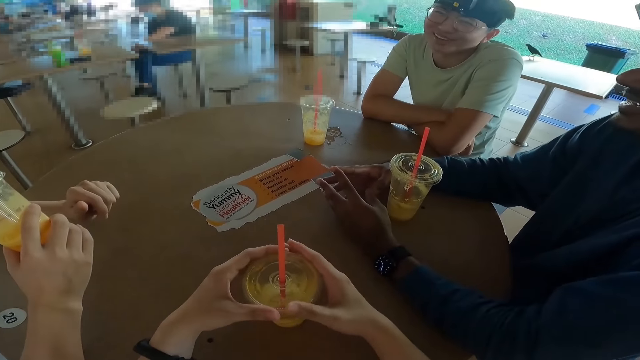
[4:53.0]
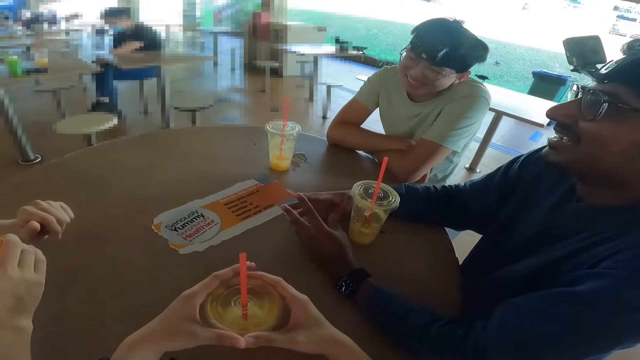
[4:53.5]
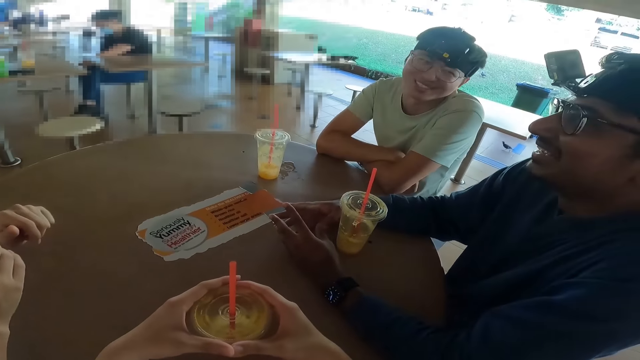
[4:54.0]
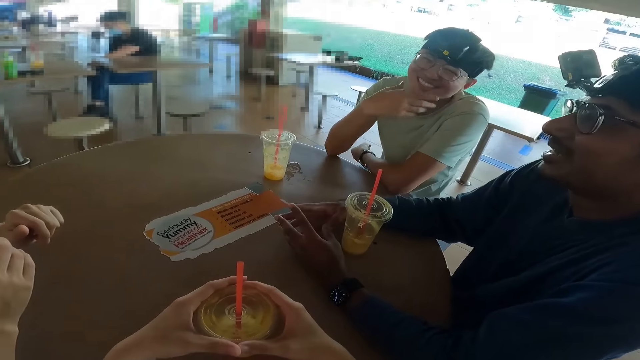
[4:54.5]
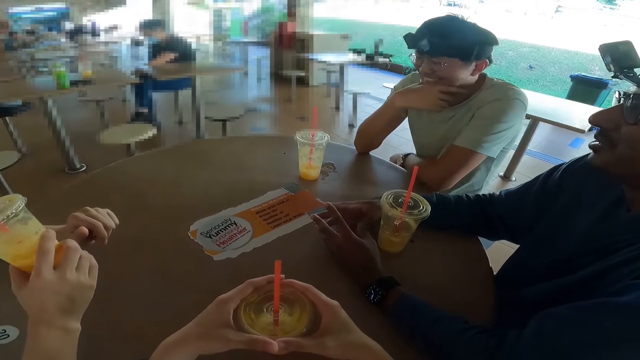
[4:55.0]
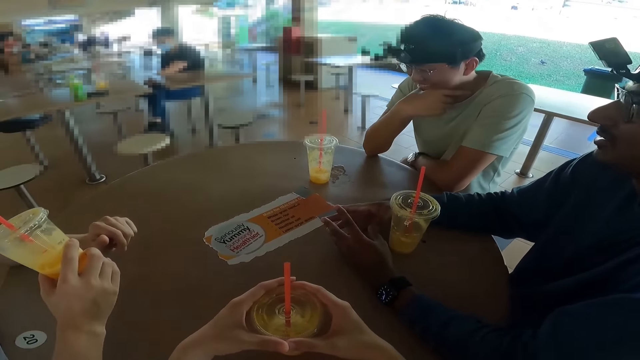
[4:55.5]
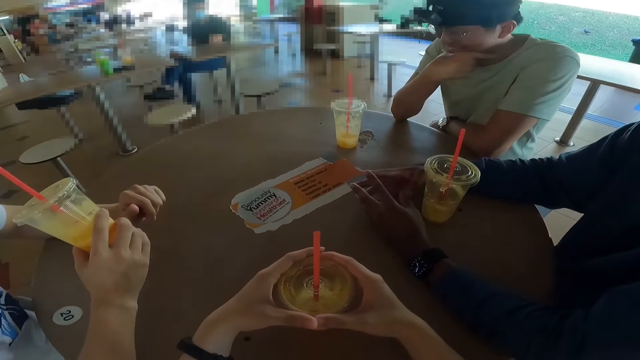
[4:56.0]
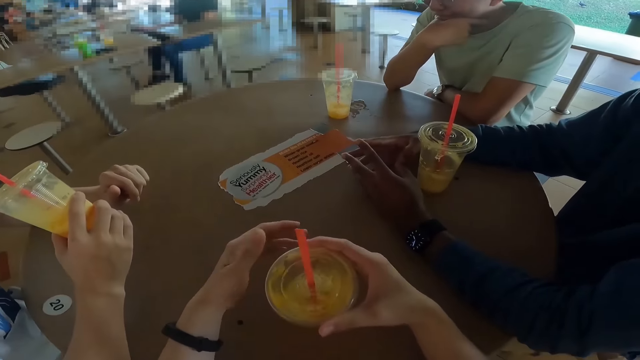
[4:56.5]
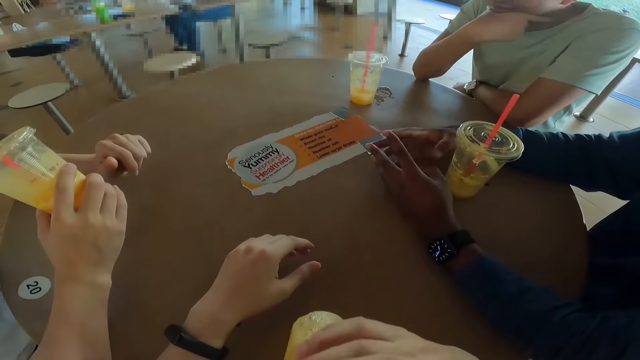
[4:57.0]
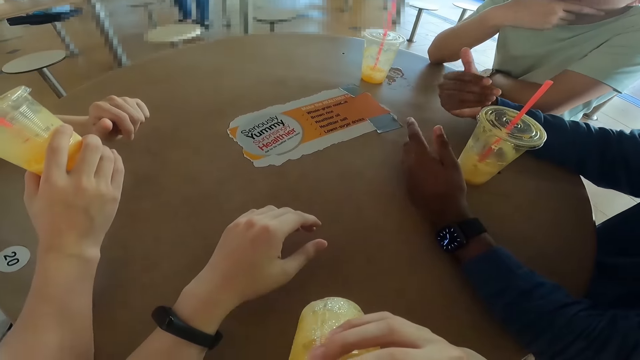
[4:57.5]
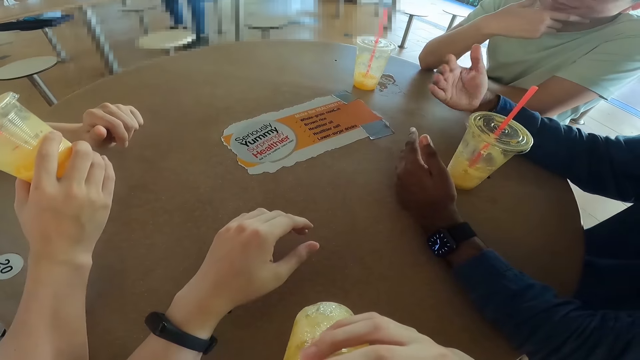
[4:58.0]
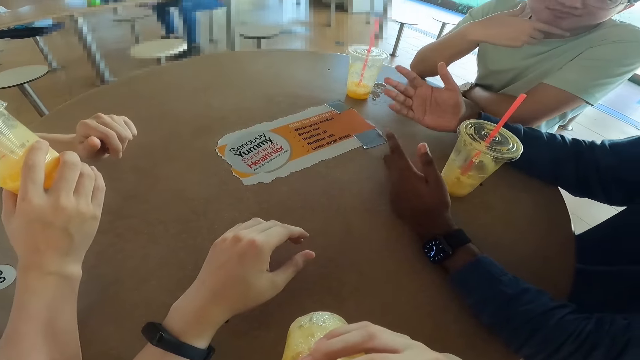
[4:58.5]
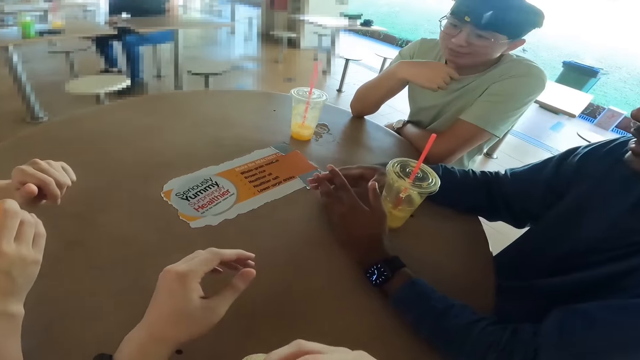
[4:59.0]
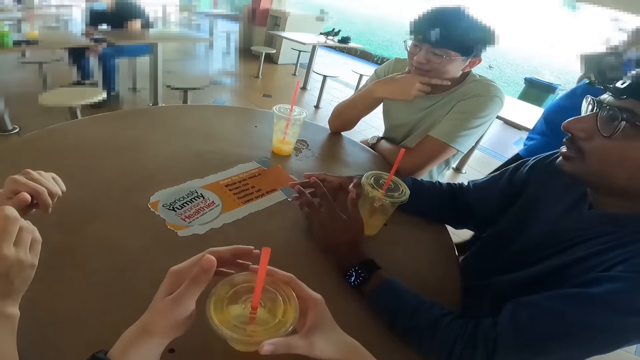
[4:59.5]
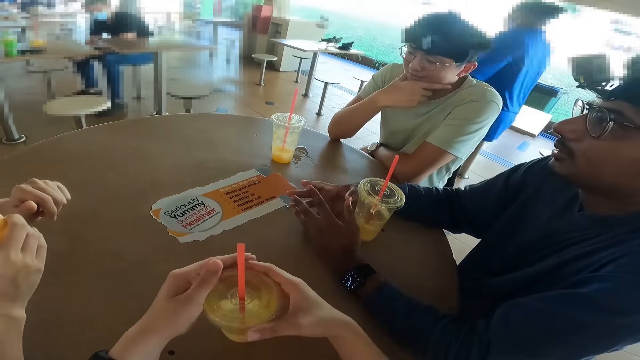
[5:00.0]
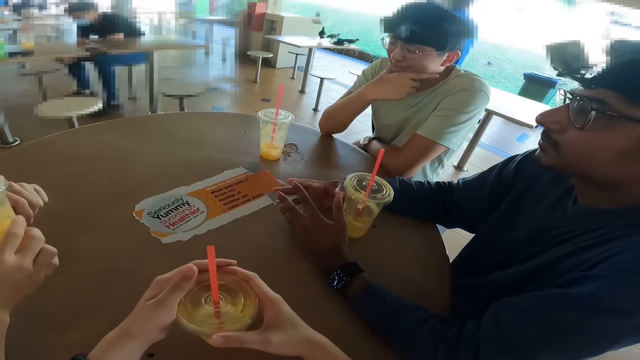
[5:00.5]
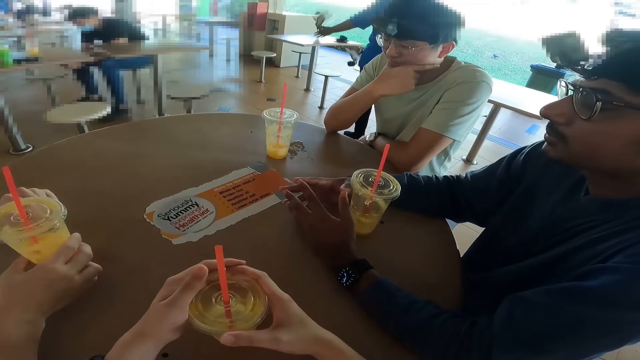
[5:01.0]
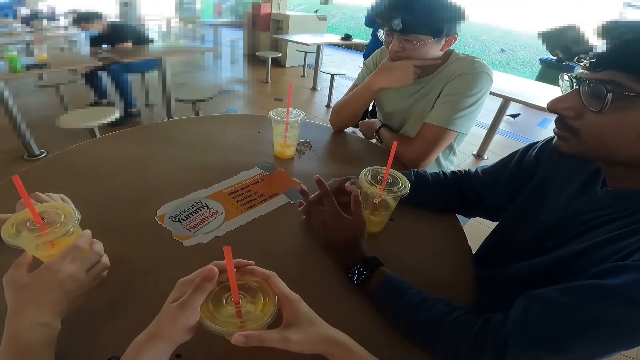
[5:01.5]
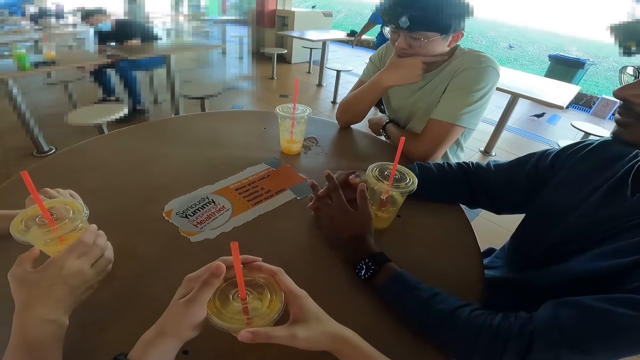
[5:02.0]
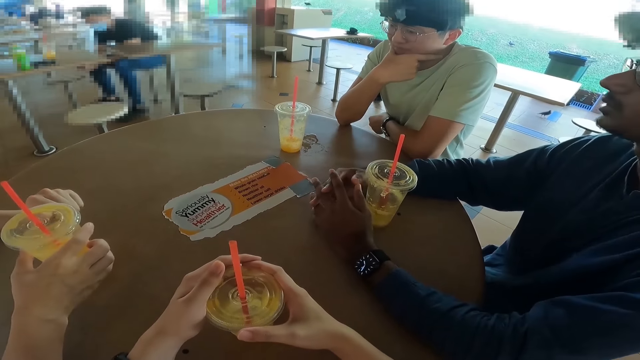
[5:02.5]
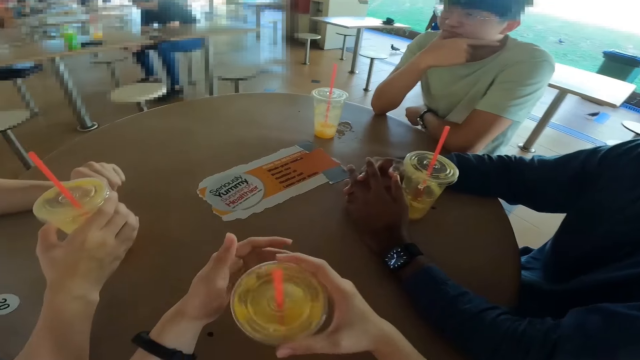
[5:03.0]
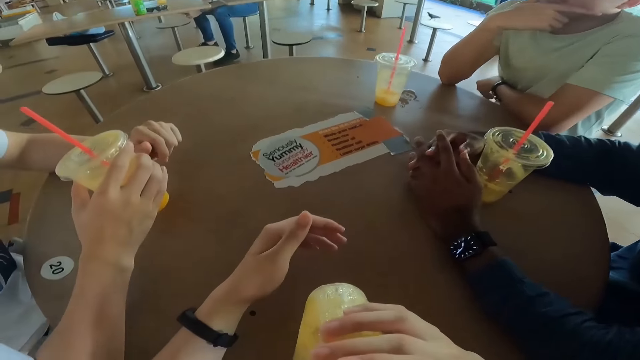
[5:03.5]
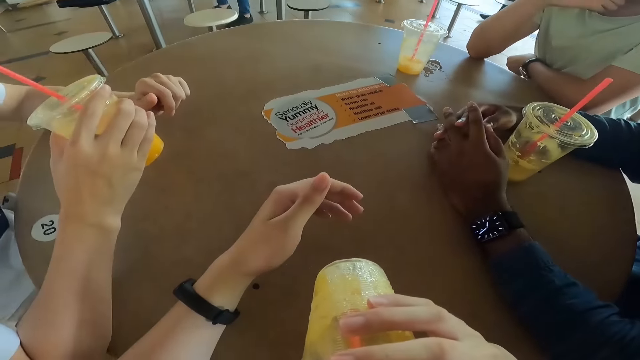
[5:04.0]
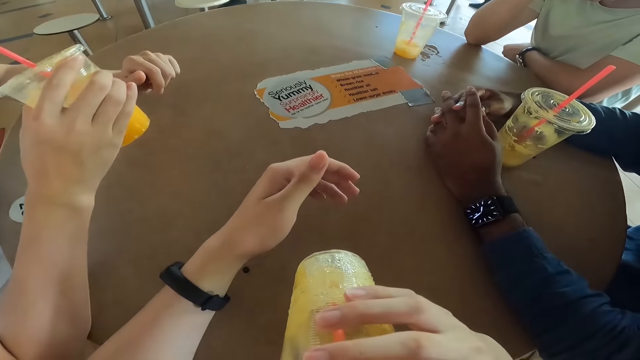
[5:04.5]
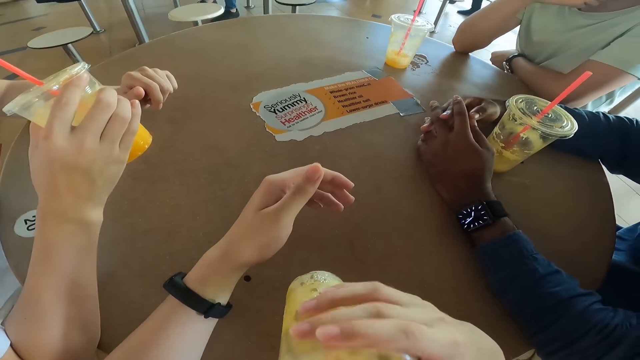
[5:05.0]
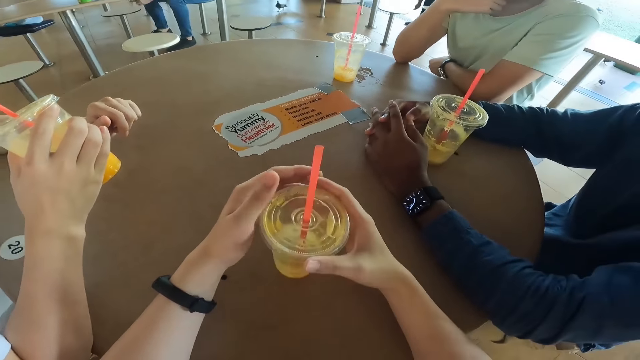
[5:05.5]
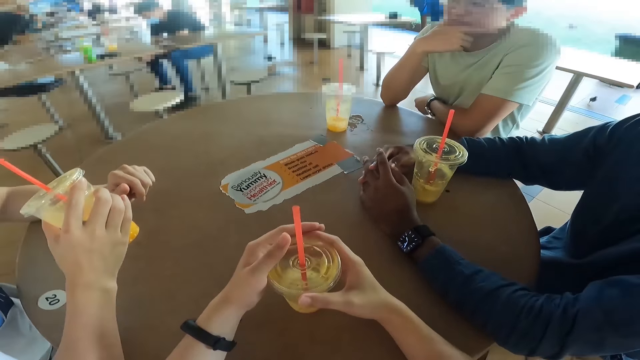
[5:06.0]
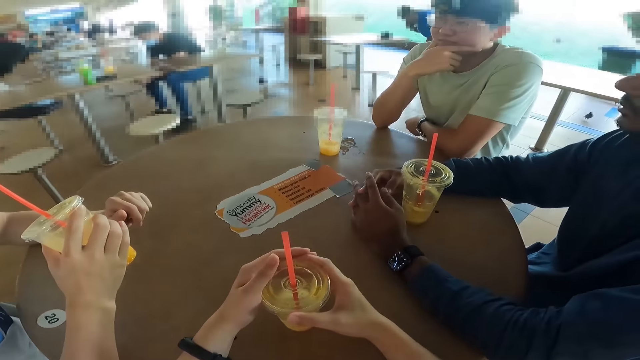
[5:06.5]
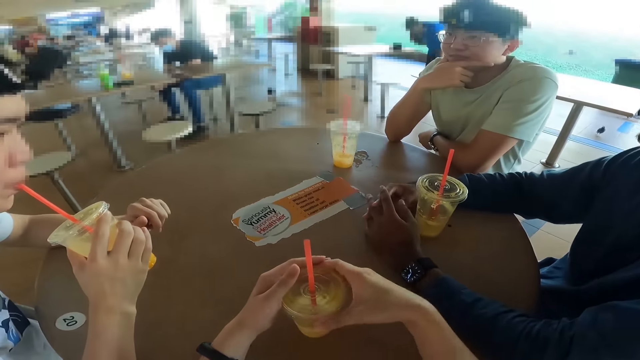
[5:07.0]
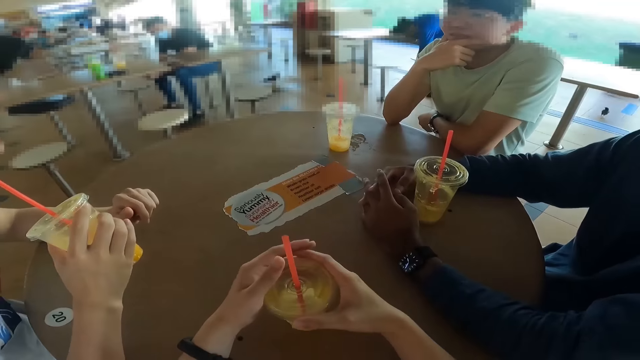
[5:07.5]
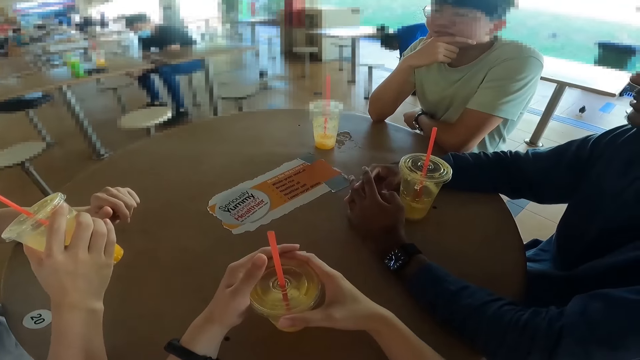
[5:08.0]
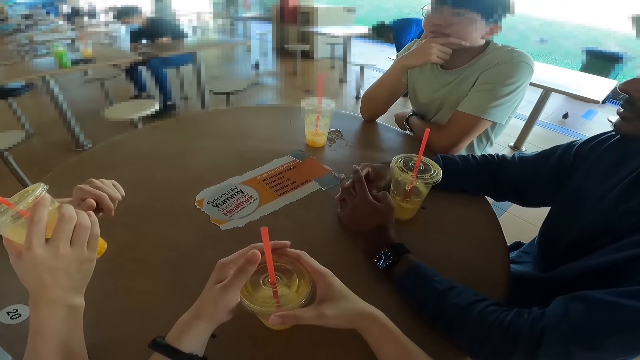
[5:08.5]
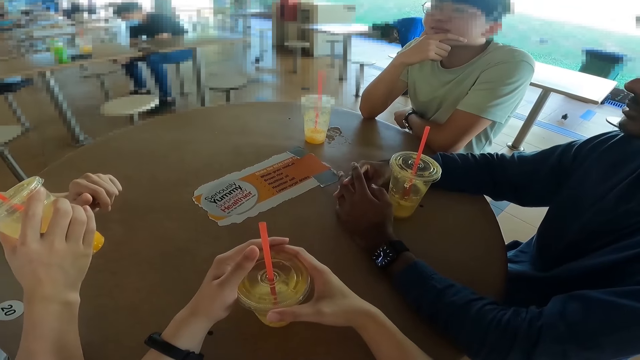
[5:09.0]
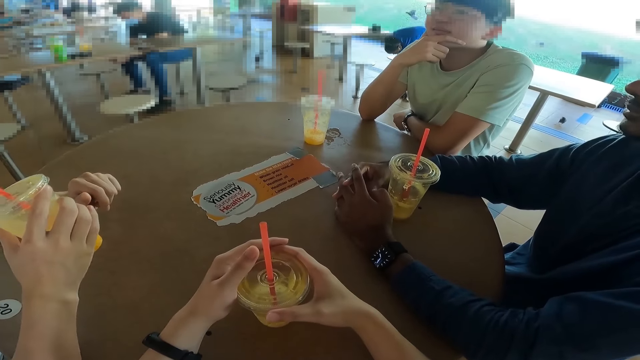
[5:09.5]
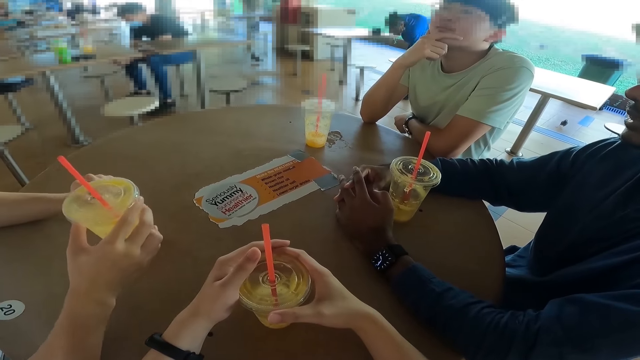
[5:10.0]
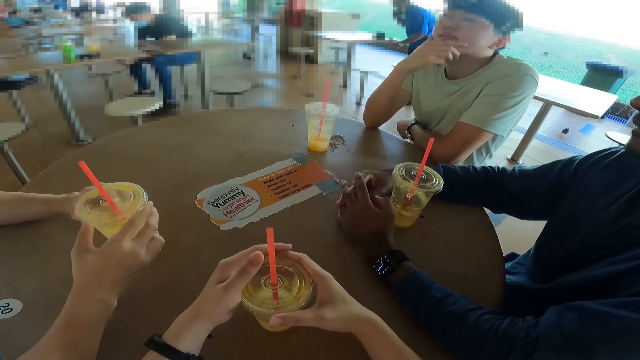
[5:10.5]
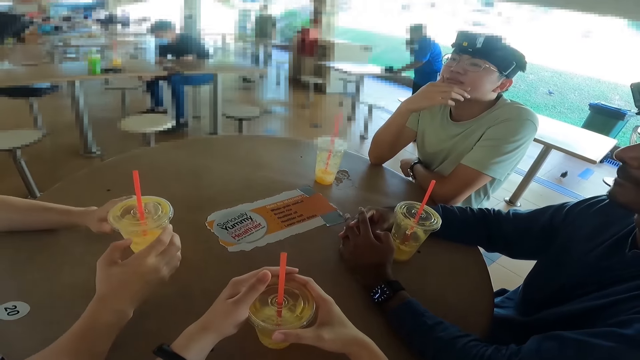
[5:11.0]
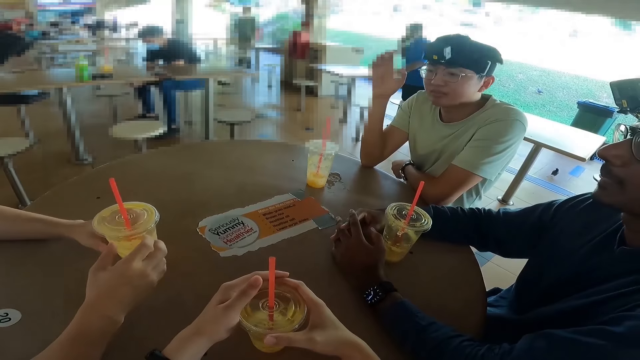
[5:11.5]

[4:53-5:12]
The camera wearer drinks juice with a straw. They put the tumbler cup on the table. They drink the juice with the straw. They put the tumbler cup on the table.
